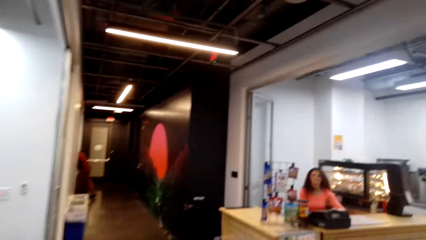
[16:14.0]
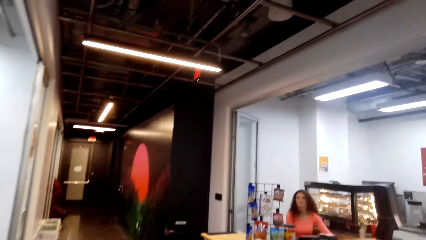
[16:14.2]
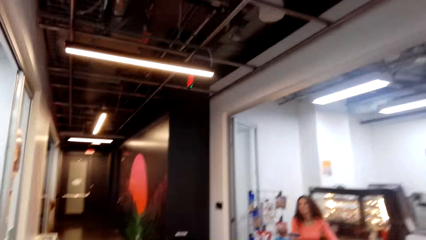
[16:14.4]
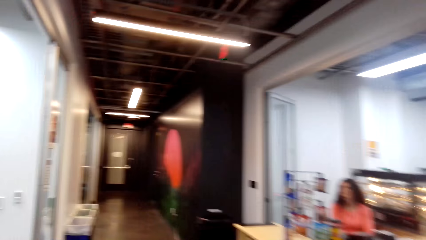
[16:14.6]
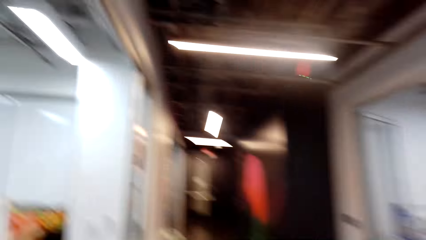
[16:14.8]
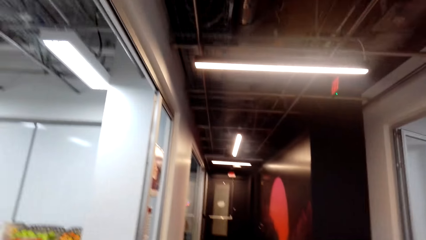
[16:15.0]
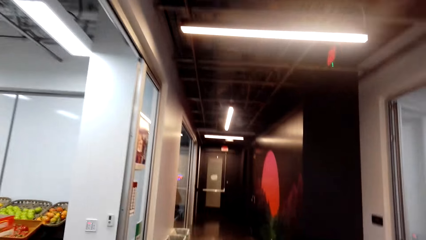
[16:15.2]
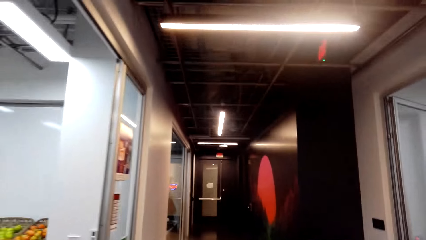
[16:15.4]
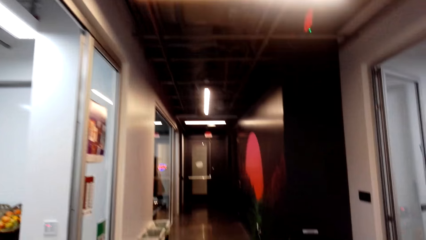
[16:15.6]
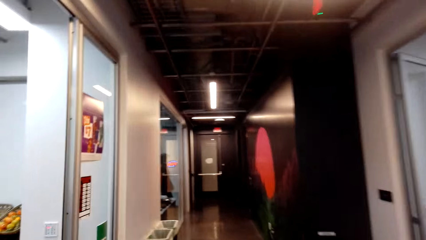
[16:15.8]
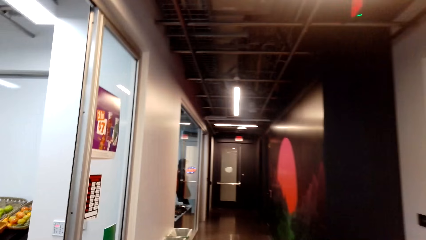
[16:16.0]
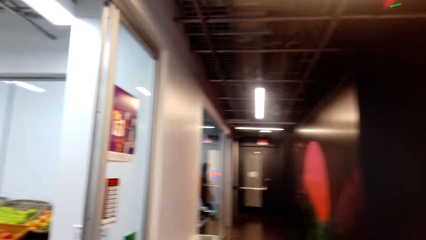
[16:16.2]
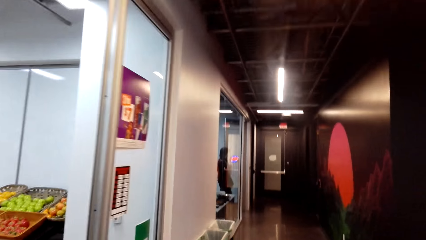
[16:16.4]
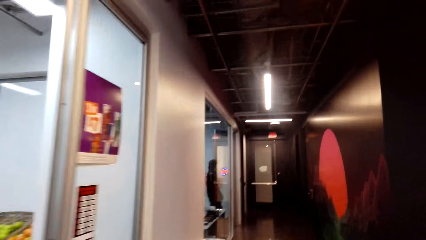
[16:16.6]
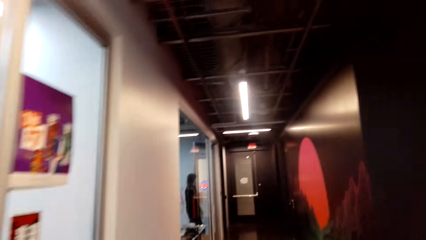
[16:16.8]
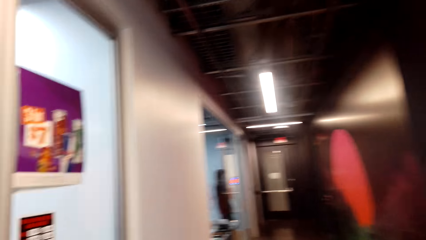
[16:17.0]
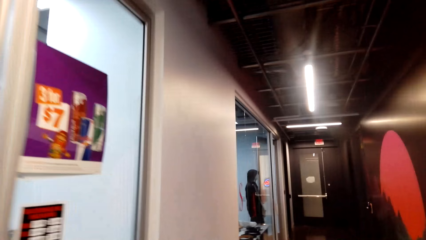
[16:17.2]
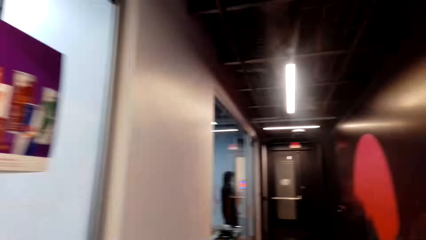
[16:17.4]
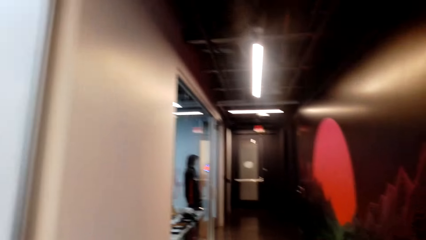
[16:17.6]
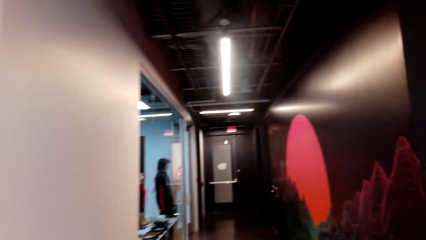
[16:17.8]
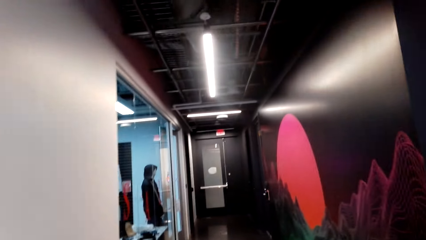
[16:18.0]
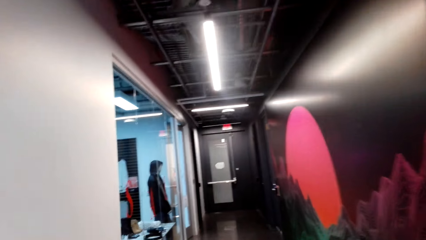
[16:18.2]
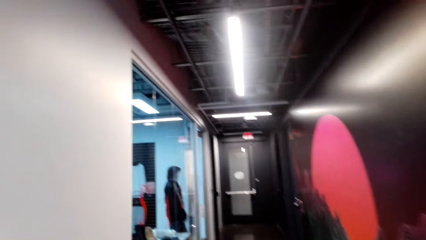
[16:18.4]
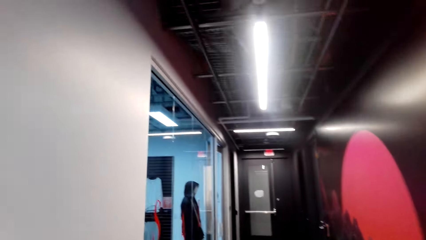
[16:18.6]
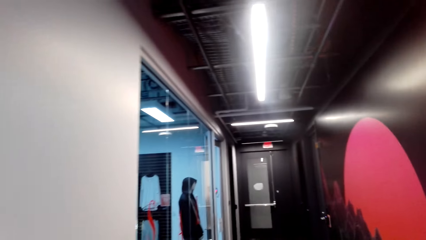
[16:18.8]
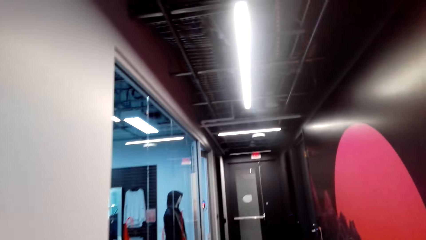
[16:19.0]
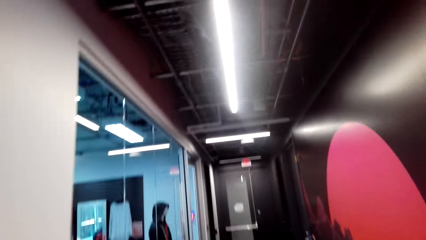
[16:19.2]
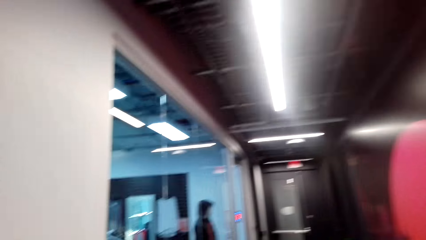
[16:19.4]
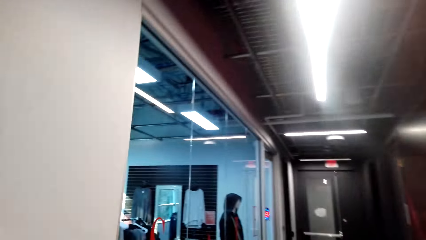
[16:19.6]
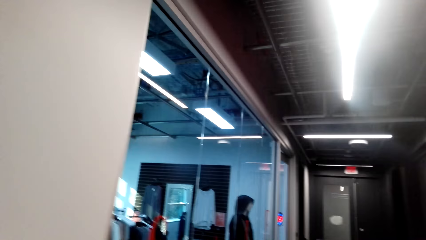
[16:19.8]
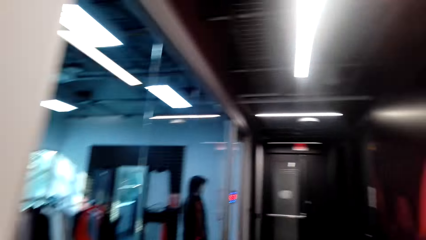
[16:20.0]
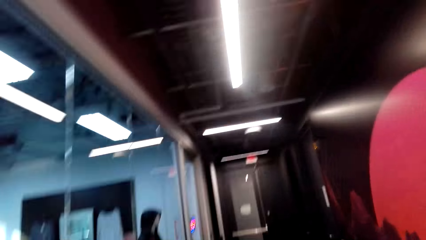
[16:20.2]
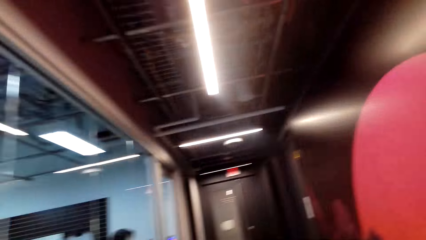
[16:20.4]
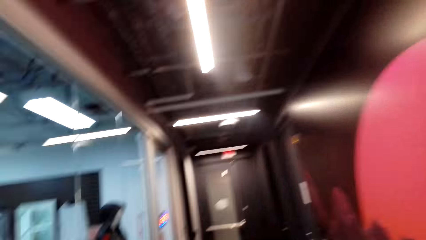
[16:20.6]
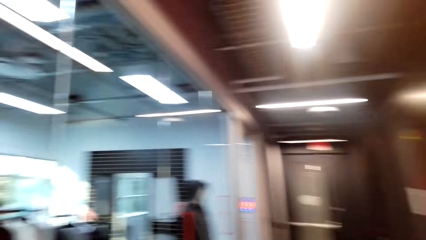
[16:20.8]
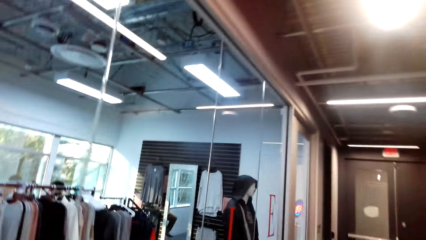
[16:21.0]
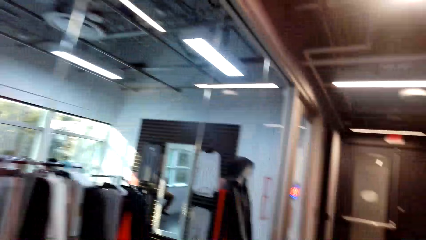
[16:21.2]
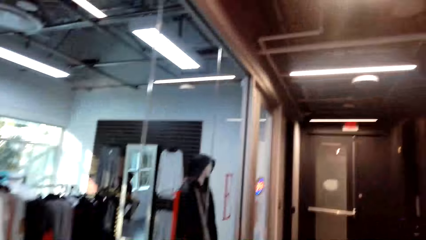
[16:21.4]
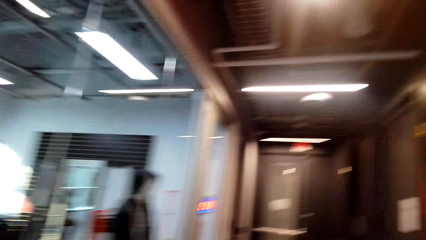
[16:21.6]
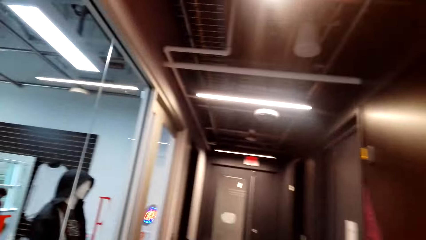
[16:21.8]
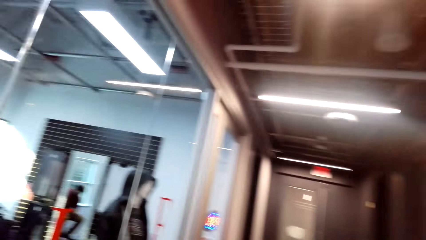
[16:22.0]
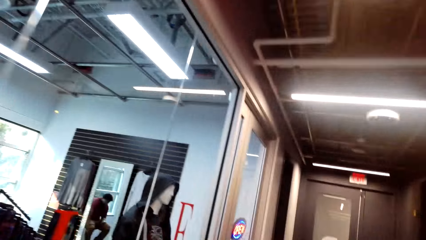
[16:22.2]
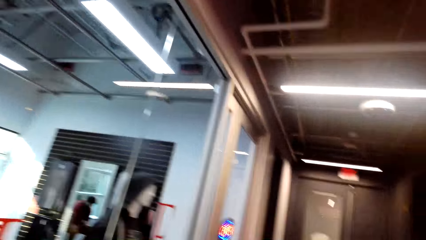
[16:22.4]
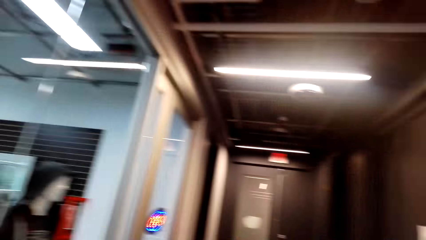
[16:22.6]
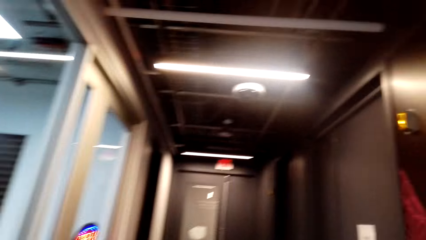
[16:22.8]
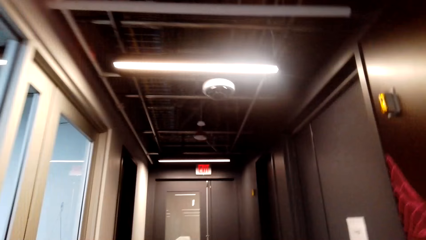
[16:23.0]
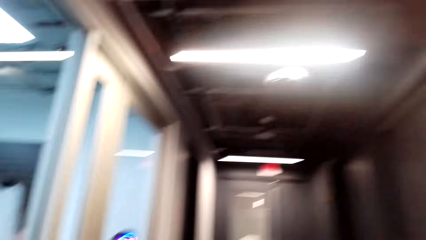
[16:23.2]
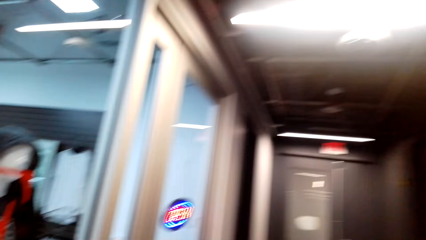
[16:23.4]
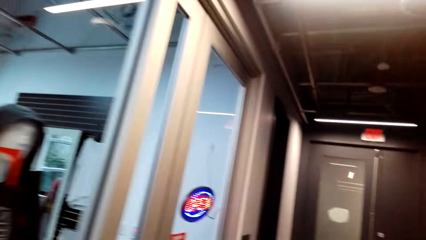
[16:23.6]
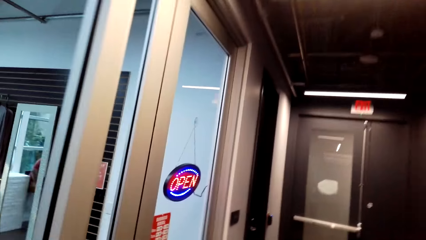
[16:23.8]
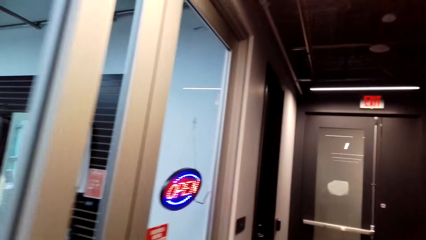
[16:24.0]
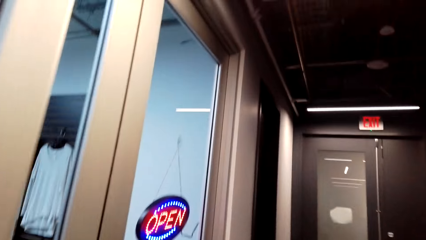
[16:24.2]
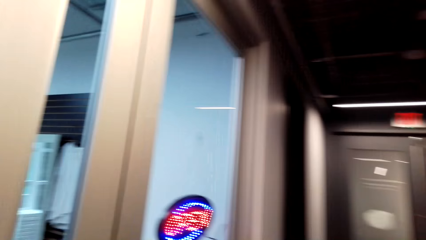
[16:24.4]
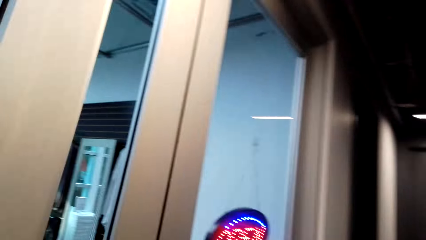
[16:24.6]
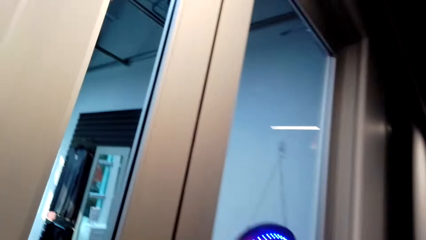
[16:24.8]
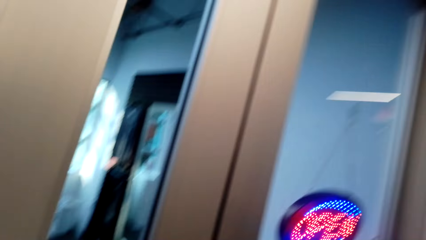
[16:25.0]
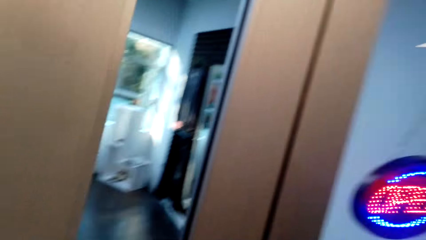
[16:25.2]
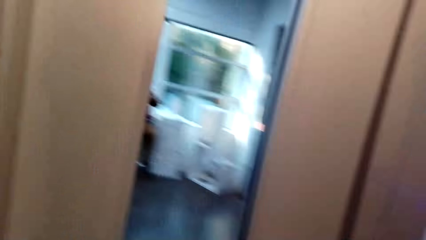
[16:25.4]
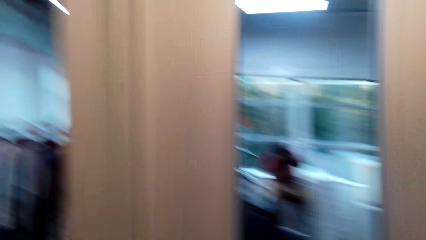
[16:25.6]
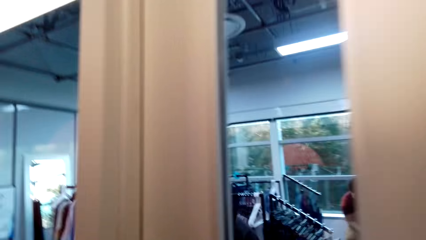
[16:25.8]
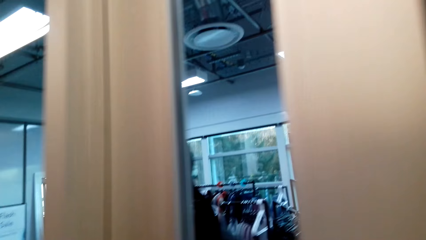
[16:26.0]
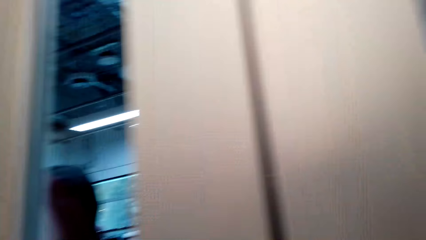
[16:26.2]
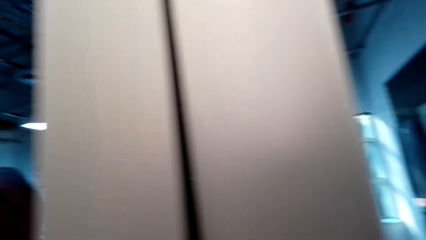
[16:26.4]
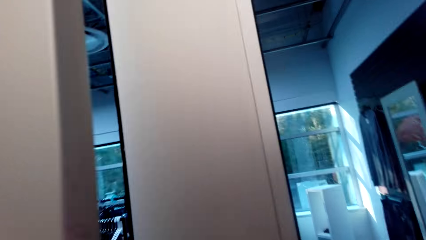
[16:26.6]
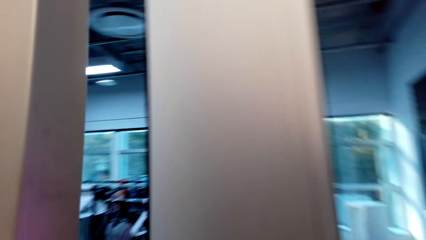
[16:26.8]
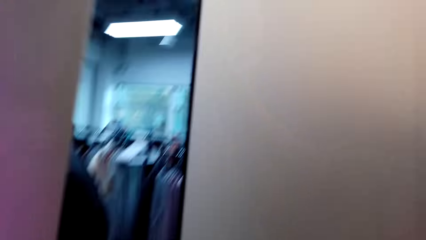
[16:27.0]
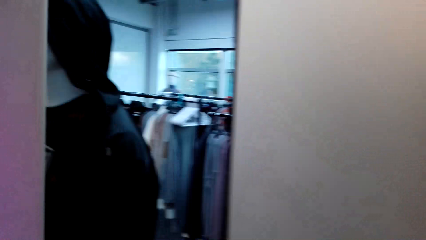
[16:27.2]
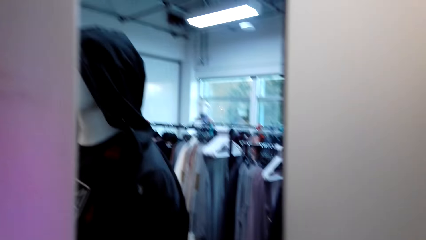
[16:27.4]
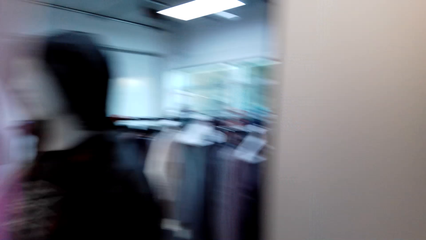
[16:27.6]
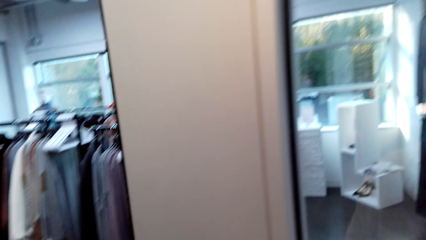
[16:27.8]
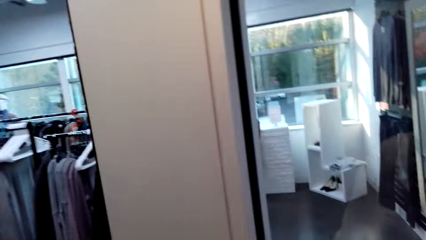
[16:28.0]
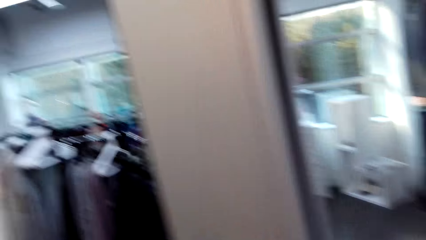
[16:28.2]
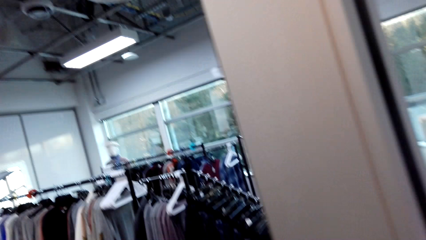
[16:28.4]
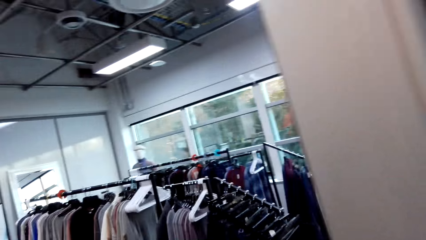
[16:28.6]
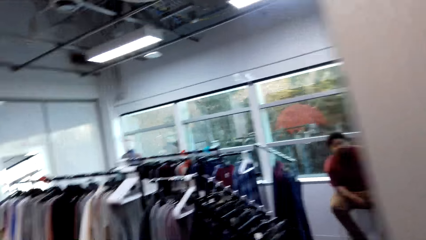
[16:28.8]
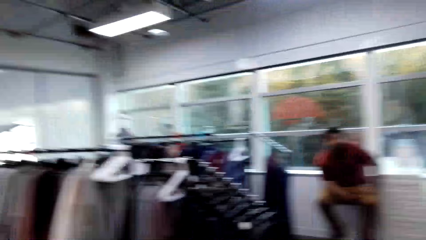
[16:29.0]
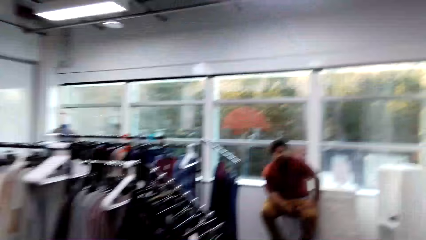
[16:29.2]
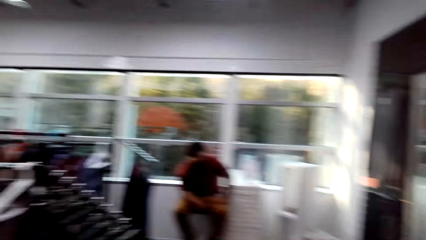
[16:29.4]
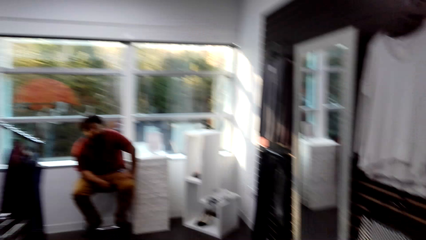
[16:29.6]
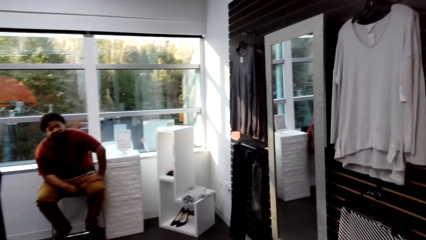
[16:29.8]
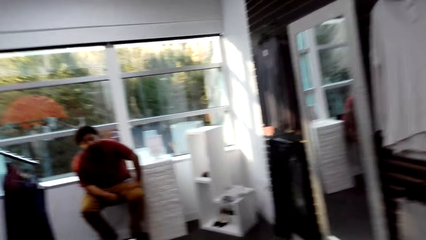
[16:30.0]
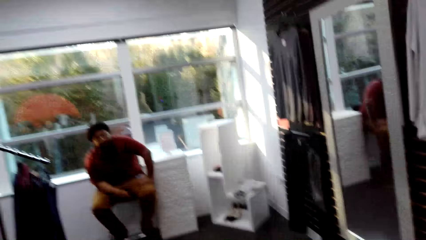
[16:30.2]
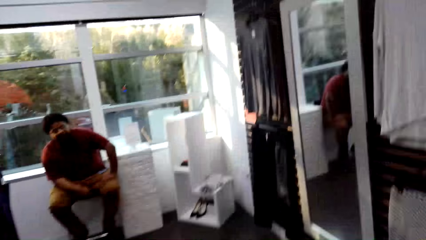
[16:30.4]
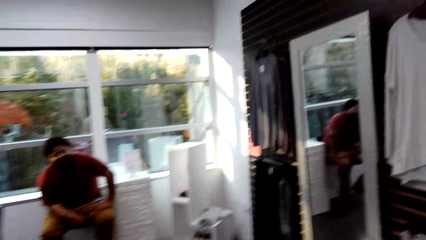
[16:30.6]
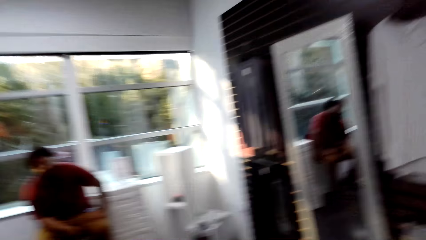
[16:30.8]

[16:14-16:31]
The camera wearer walks in the mall. They look around. They open a door. They walk in the boutique.
